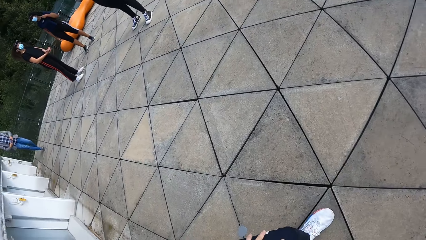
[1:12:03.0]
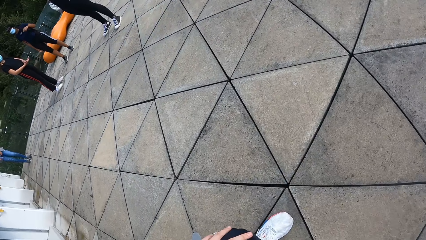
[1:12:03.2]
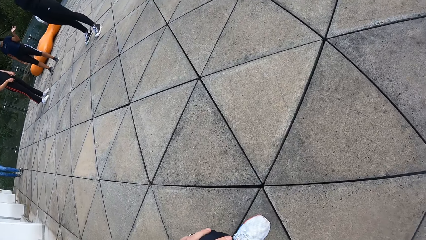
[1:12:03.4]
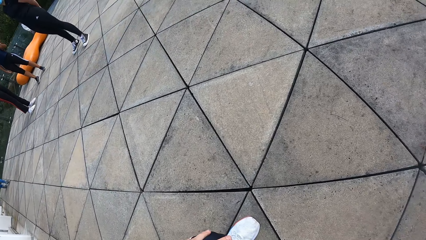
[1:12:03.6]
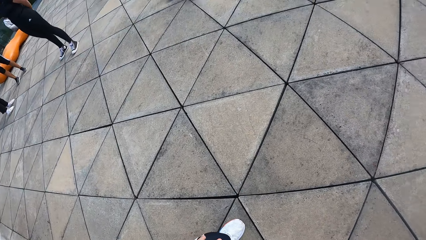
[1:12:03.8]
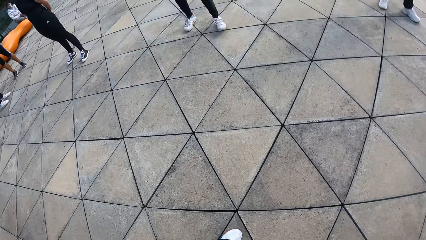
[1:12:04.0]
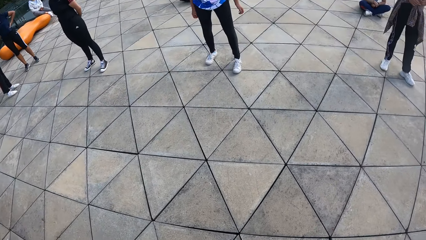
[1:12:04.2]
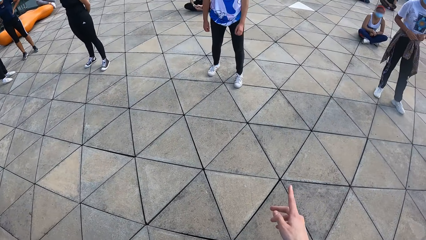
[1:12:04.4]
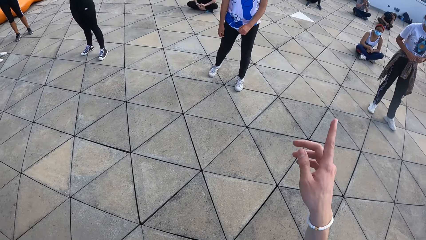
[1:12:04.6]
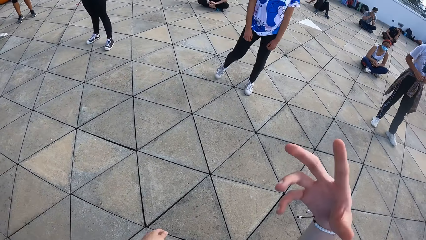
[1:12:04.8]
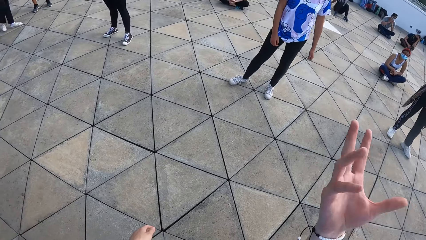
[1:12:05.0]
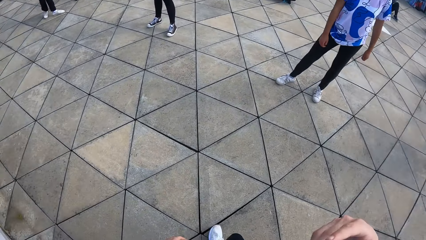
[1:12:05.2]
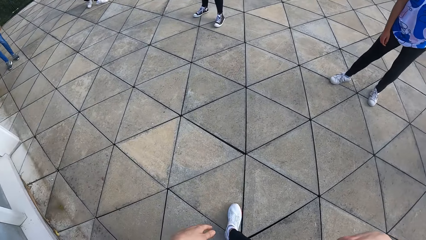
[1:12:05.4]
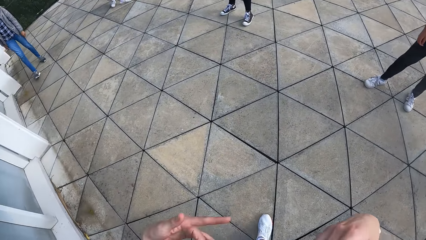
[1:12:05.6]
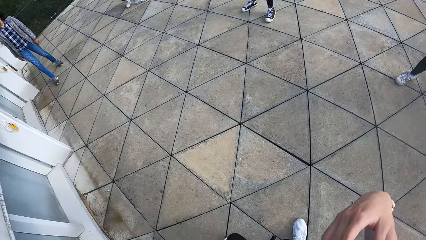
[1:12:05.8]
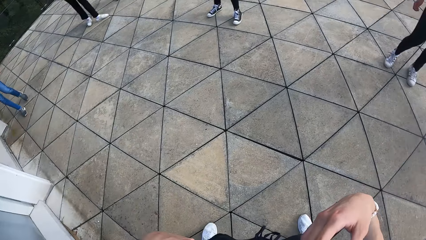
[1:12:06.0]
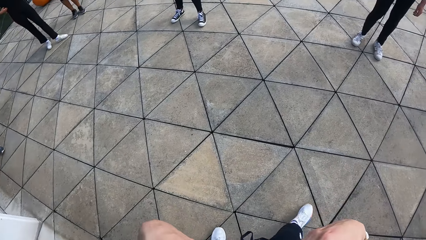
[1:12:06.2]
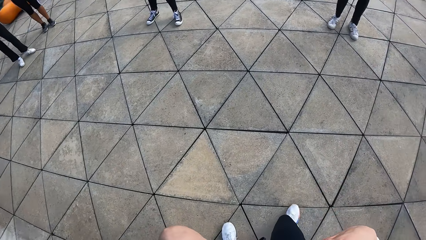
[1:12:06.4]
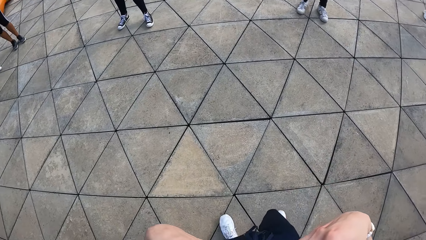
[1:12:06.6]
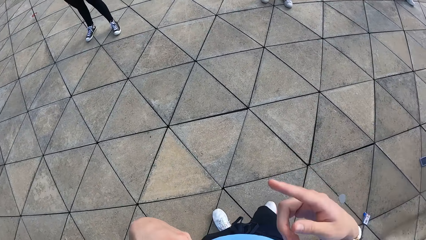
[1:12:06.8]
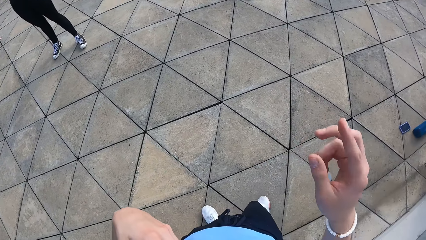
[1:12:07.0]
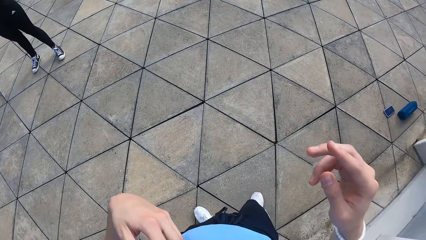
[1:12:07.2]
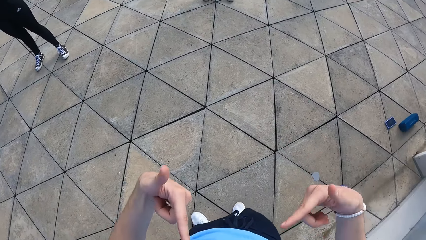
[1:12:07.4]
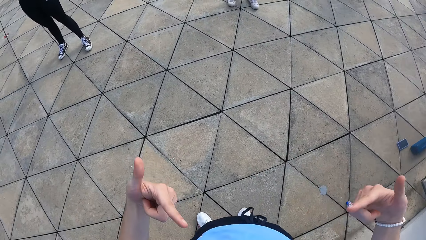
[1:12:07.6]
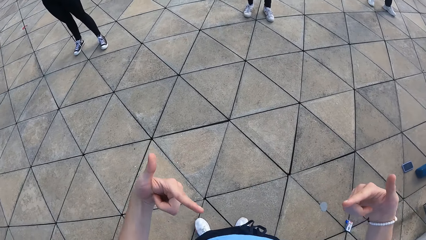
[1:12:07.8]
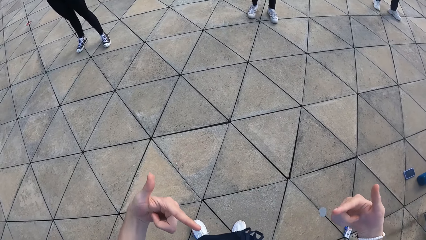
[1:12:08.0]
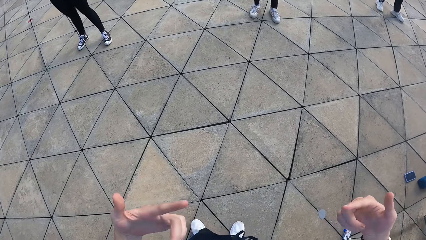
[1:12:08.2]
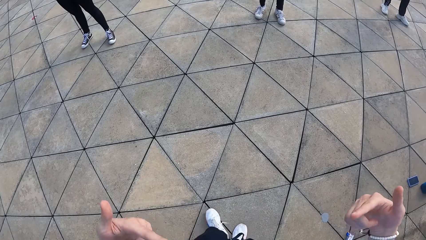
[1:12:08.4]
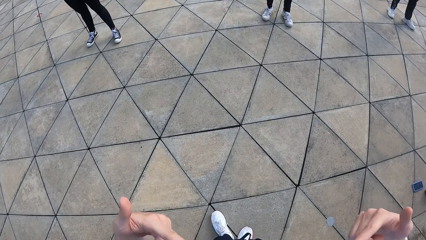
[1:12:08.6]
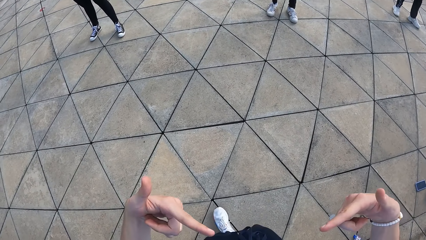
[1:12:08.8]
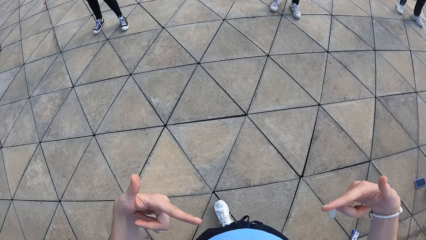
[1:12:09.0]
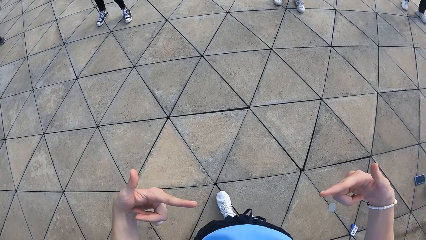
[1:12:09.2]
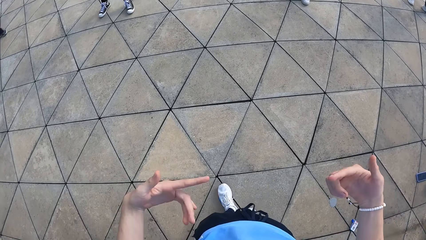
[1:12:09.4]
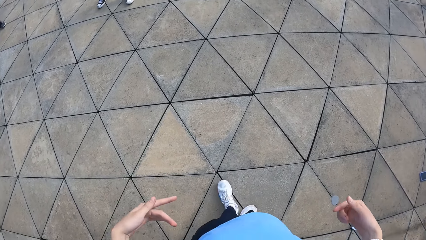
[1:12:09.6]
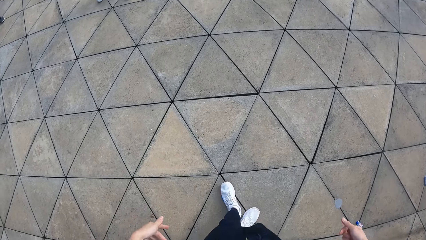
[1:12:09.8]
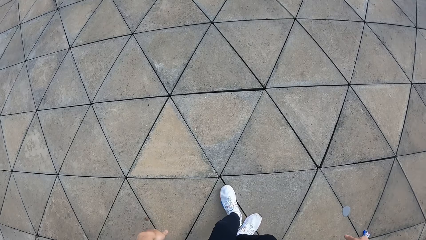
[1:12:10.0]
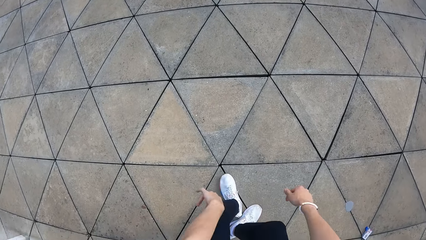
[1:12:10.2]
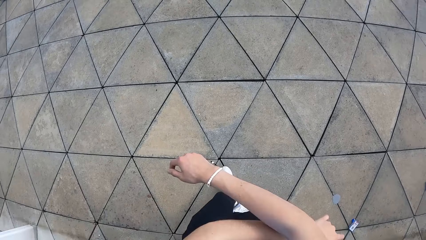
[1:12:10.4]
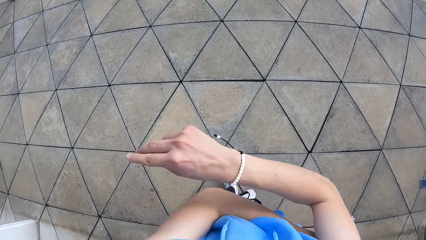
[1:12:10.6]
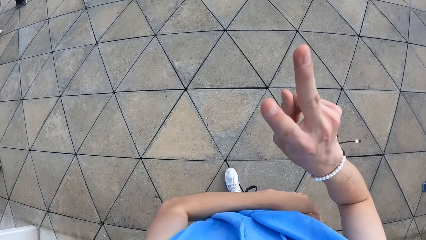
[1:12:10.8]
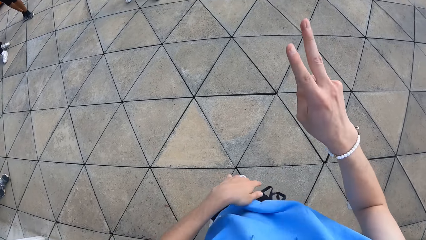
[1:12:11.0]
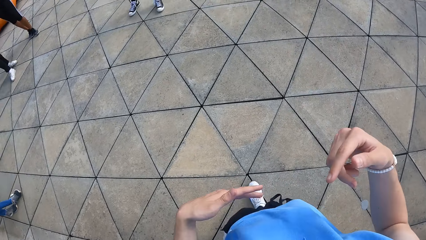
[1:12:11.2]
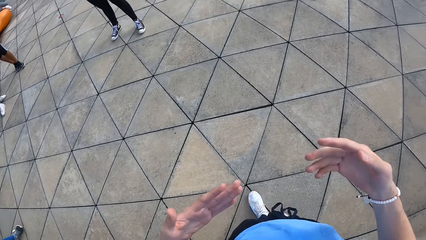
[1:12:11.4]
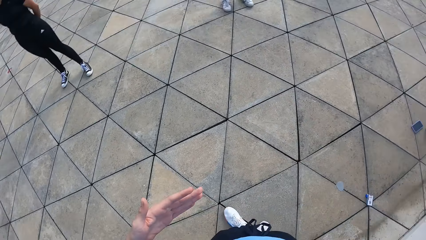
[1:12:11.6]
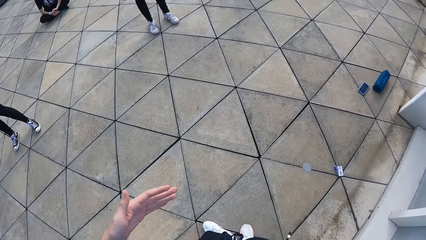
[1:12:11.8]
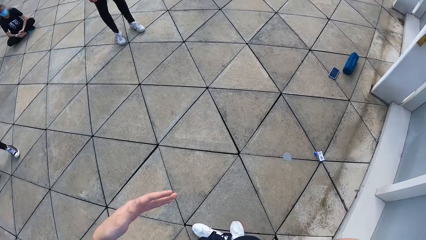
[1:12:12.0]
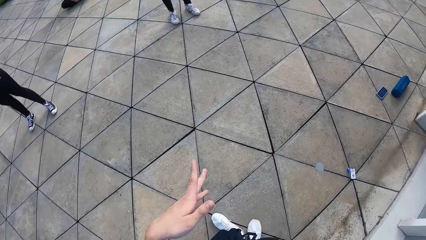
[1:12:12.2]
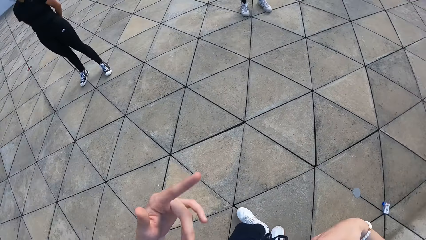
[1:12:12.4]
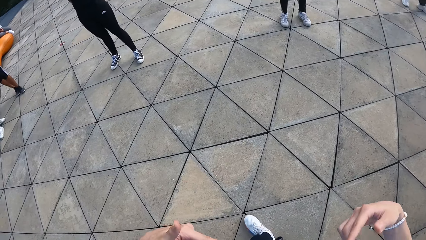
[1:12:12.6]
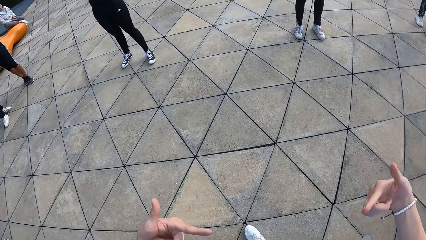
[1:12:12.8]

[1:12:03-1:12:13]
The camera wearer puts the phone down. They point at the chest.

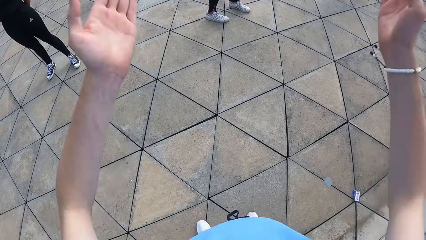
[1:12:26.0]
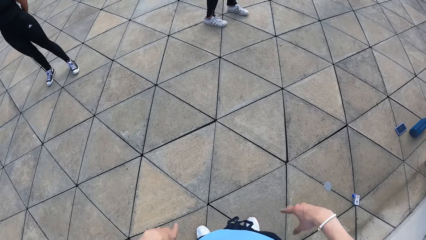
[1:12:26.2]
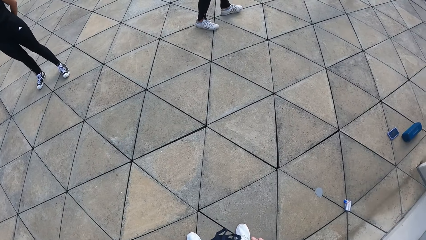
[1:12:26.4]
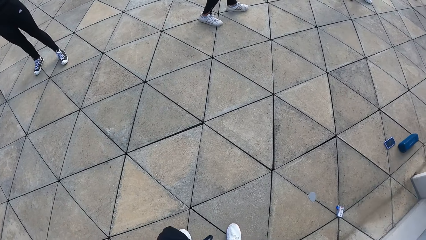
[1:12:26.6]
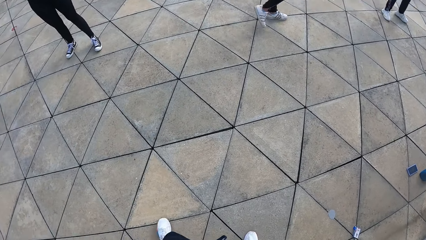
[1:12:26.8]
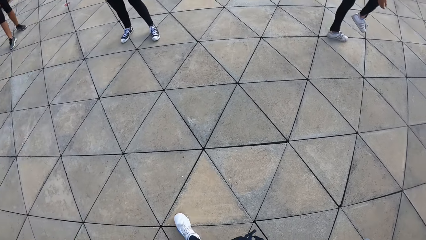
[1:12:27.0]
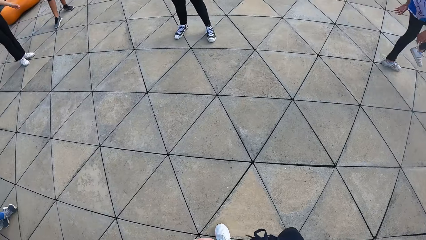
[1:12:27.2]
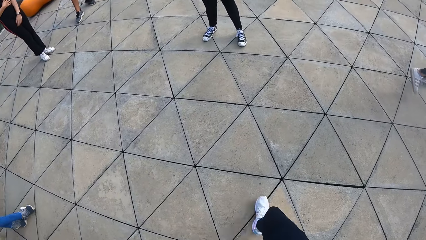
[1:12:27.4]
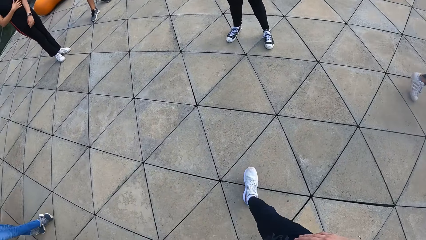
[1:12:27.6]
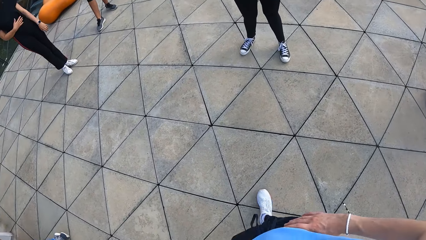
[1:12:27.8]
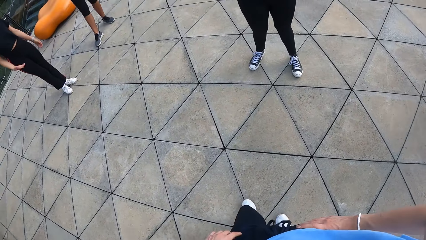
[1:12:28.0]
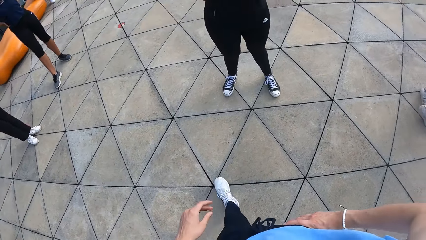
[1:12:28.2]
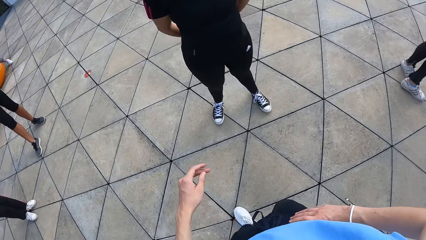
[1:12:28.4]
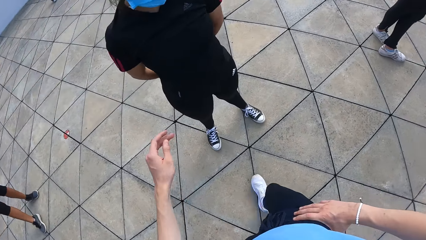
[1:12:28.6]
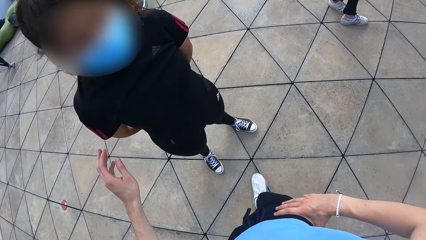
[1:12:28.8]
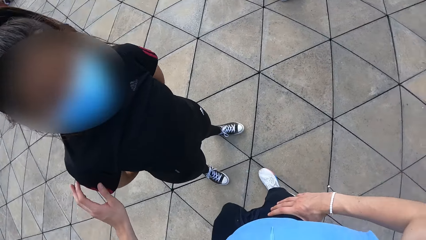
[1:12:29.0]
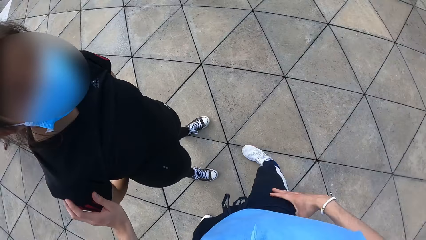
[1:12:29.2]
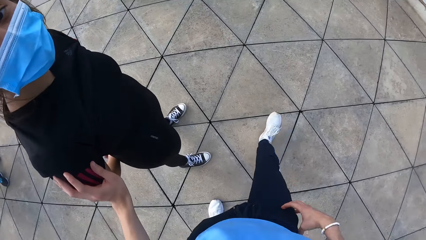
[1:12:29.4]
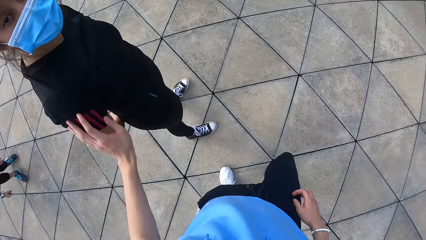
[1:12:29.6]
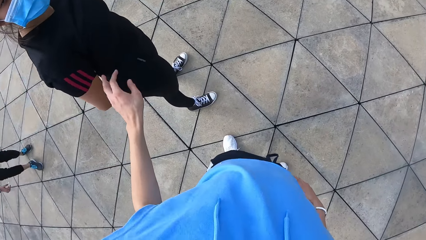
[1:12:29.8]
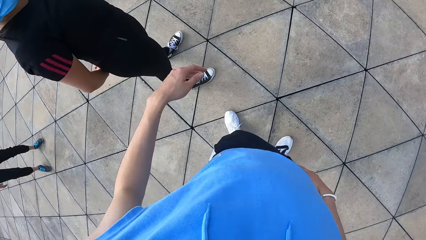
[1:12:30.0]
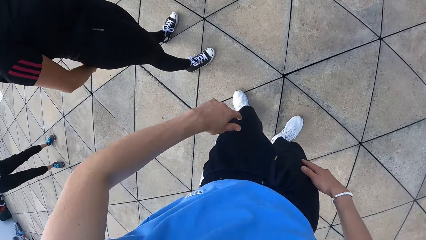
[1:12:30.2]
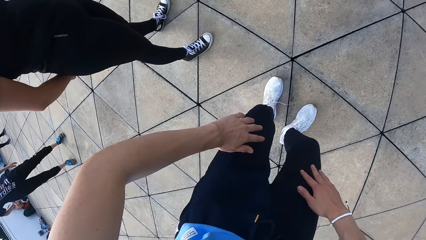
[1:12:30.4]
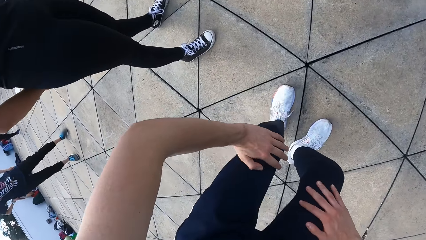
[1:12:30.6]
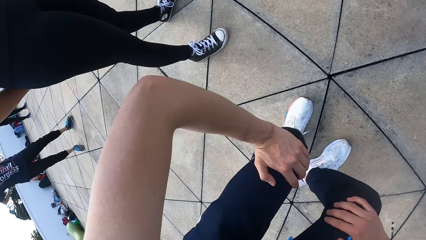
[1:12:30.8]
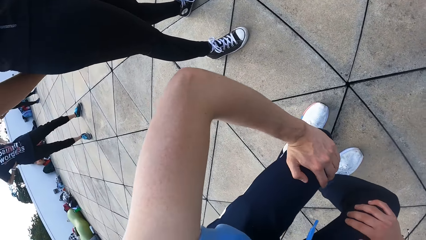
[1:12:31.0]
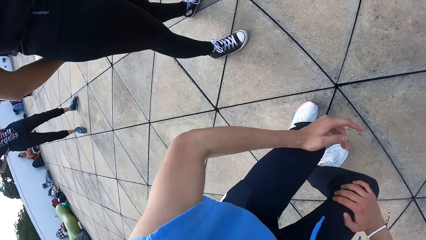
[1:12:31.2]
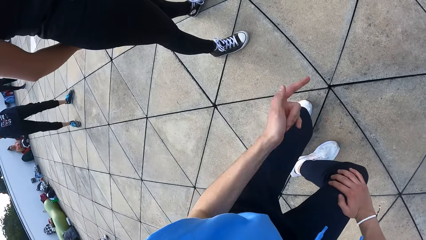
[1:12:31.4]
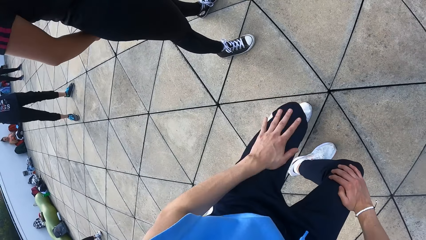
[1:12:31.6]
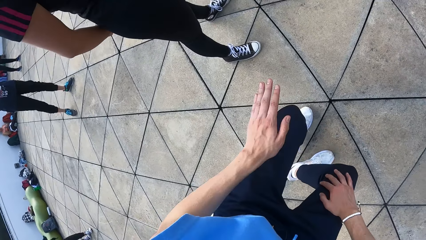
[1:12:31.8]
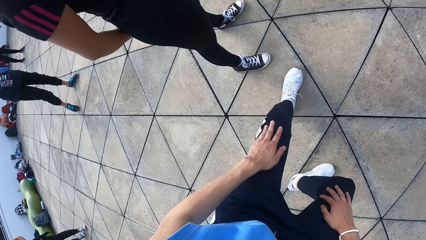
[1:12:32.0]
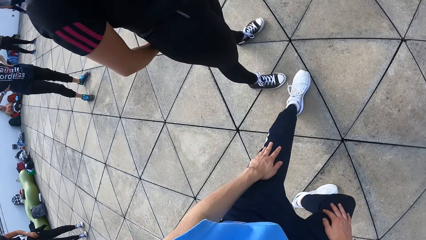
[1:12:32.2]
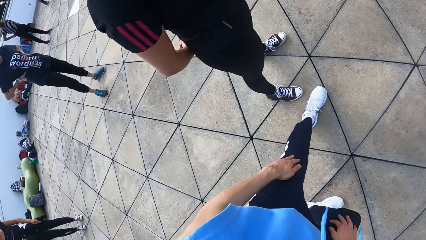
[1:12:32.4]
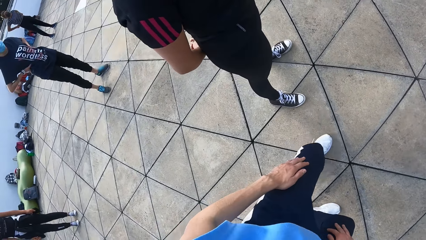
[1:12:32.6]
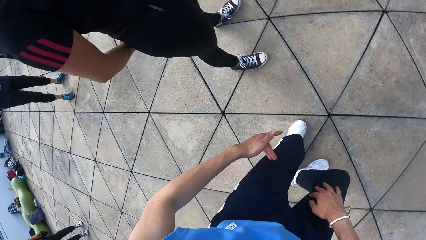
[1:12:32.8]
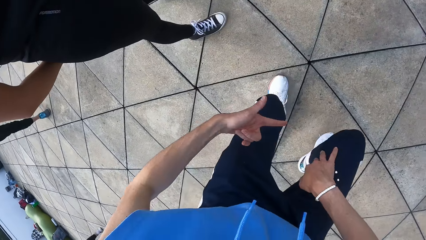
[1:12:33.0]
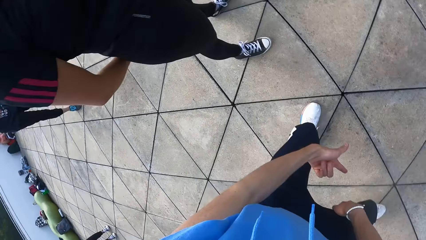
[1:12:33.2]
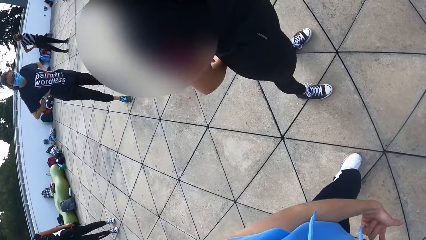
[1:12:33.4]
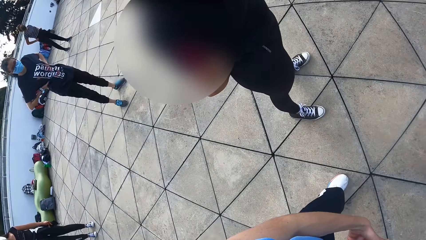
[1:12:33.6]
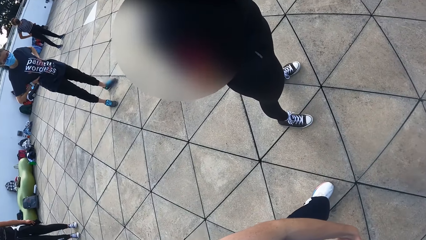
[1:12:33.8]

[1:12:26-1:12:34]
The camera wearer walks around the floor. They interact with a woman. They hold the woman. They dance. They show the woman what to do.
